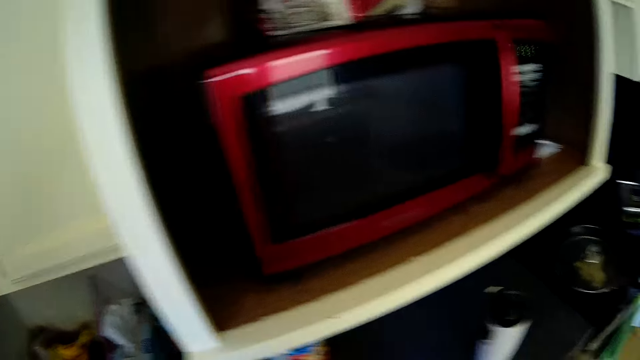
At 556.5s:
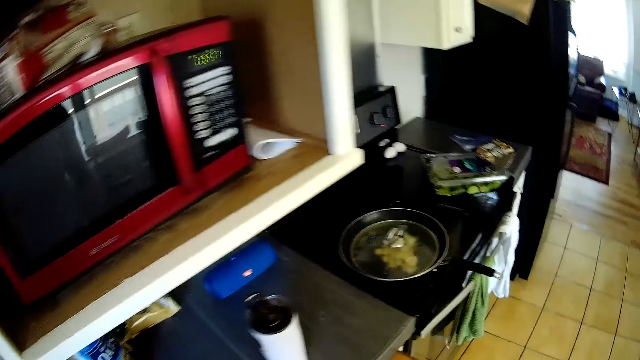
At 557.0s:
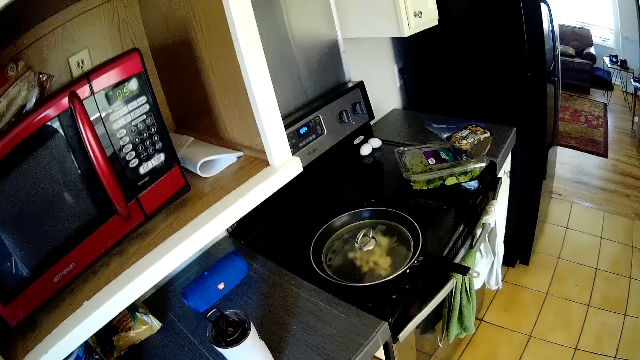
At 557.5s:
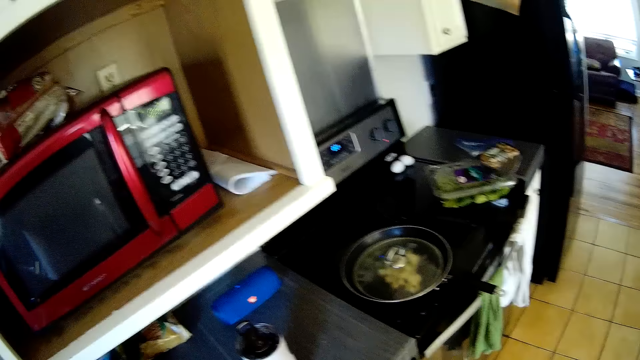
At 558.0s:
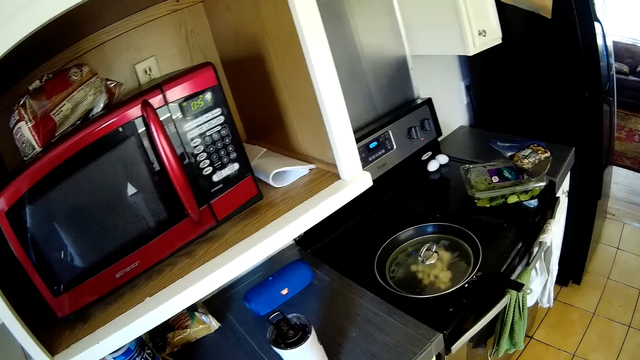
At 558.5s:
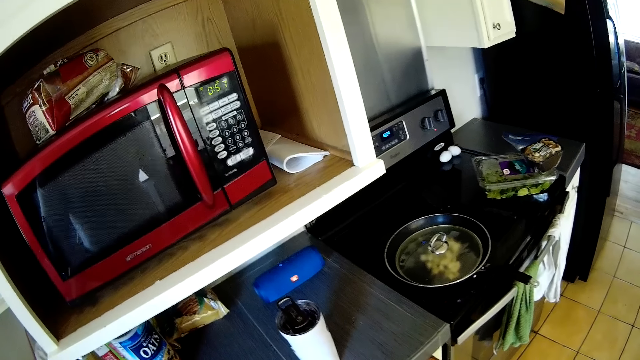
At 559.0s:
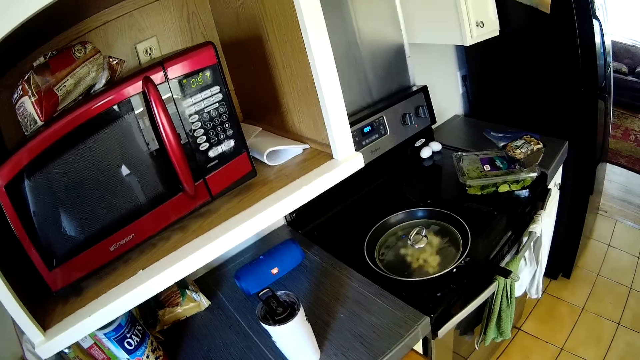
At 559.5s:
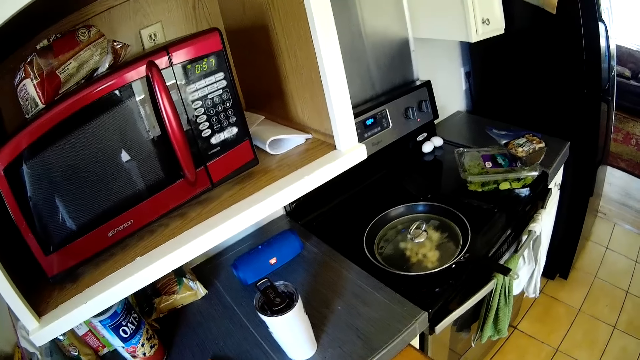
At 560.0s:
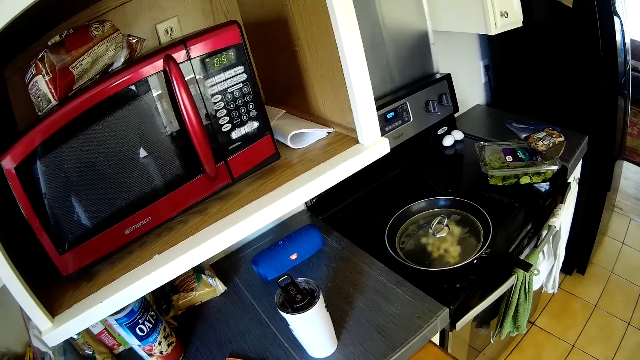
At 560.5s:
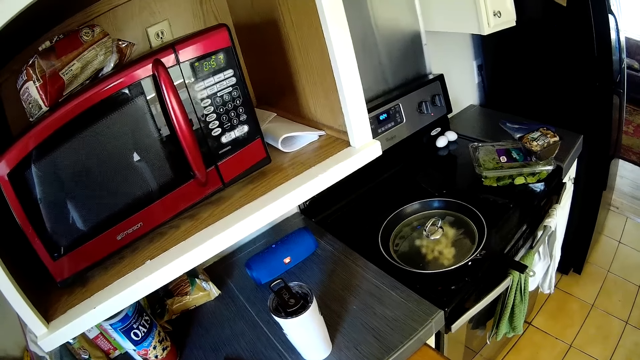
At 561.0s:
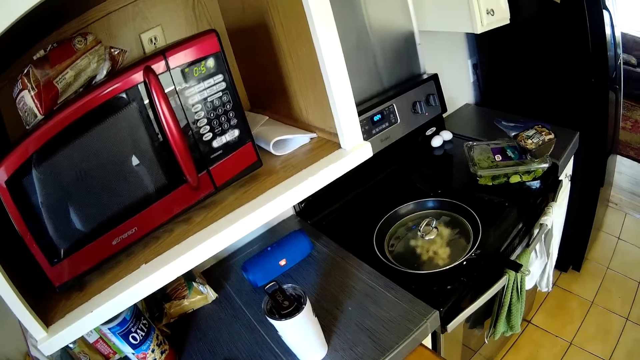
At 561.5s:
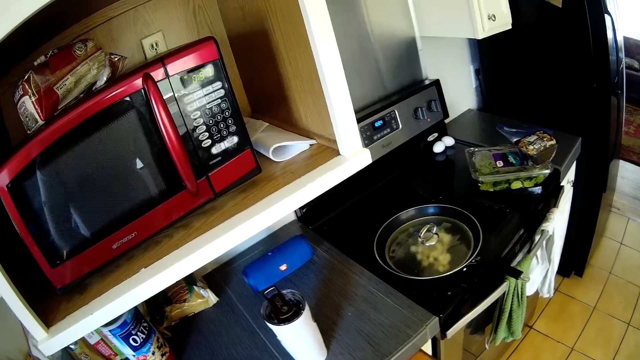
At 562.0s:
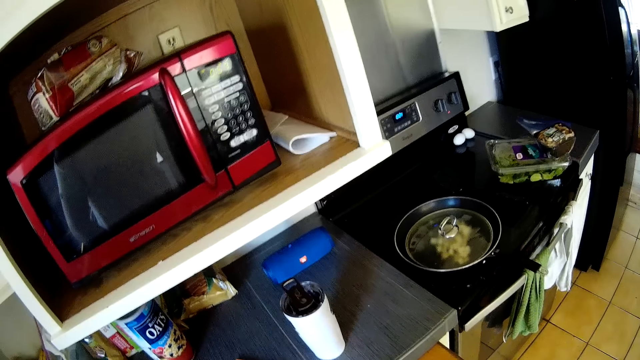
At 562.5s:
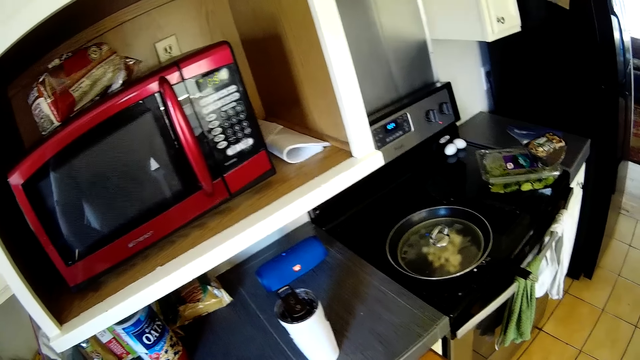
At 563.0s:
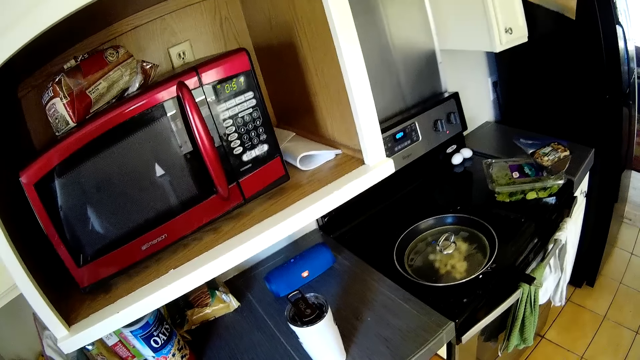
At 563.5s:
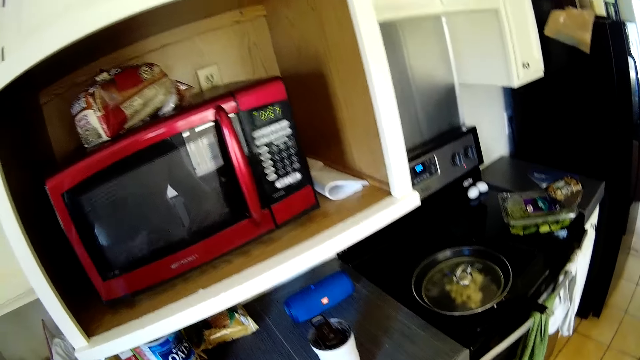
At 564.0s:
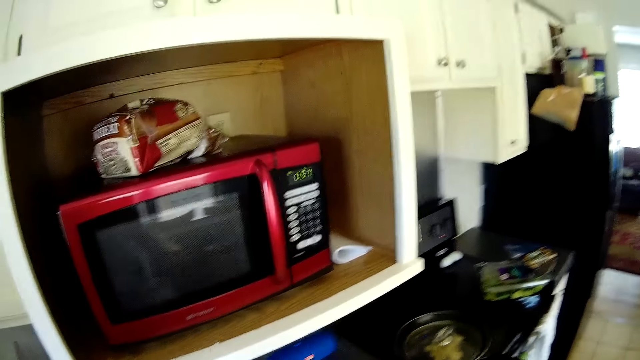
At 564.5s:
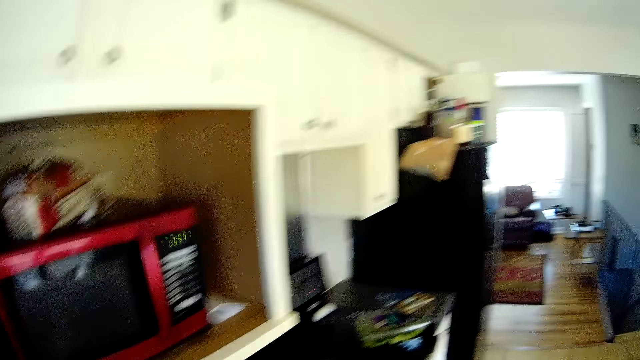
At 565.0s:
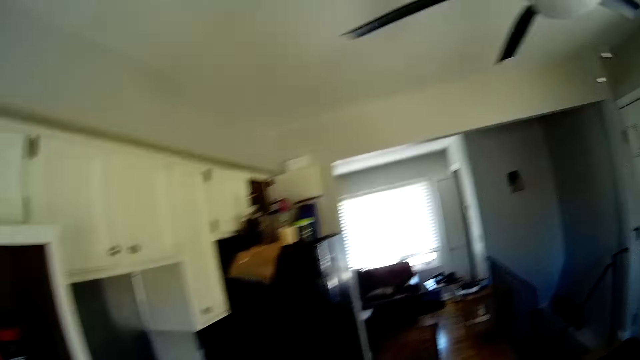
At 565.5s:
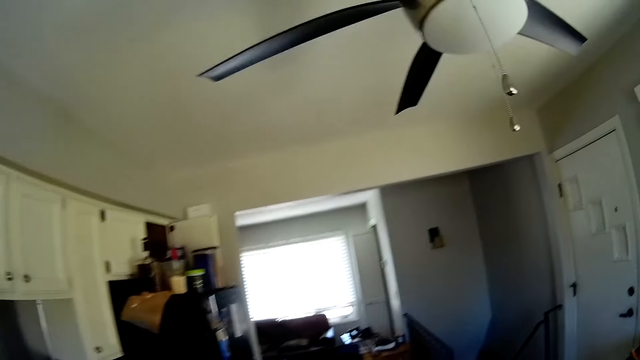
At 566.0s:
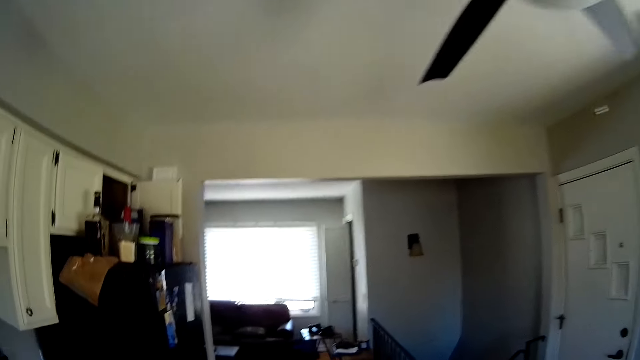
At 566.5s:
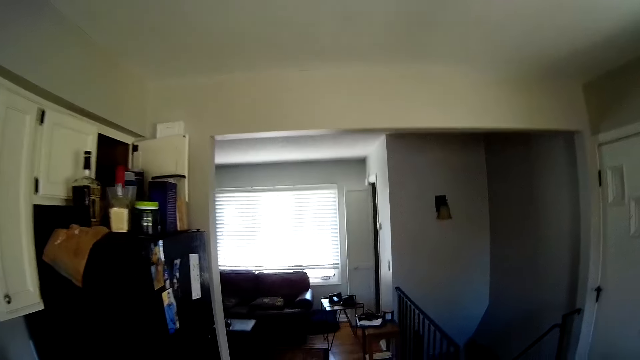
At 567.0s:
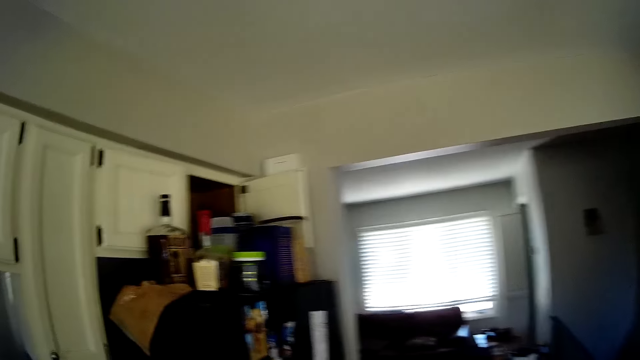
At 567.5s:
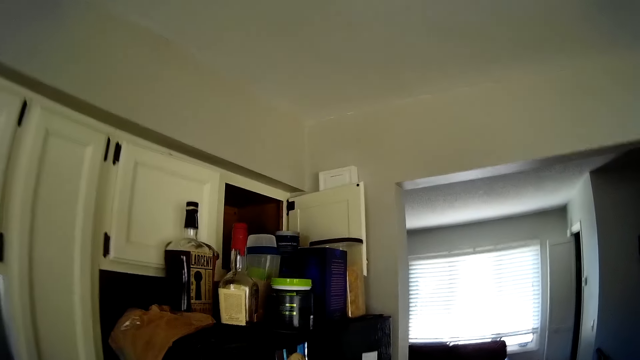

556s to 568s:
The camera wearer stares around the kitchen. They move around the kitchen.

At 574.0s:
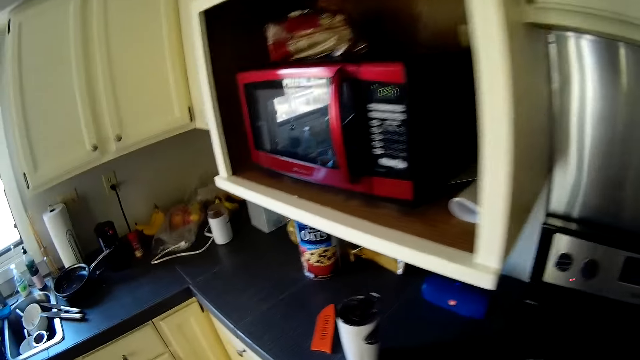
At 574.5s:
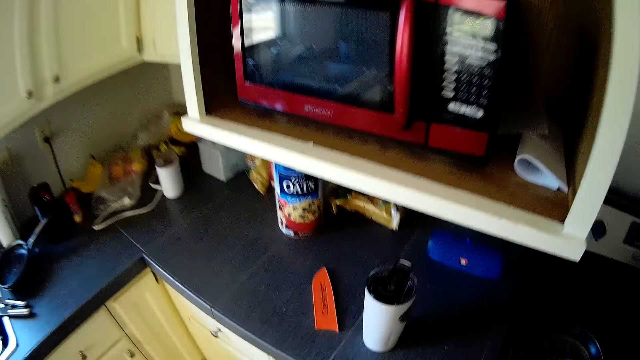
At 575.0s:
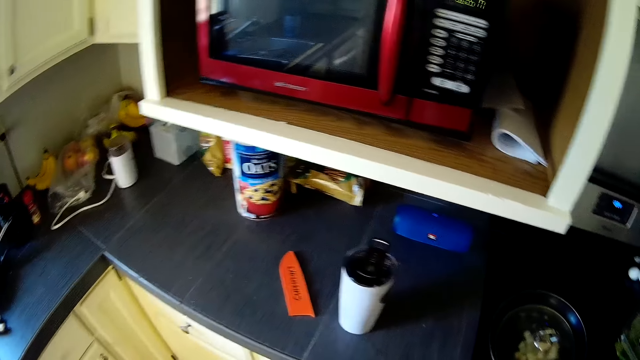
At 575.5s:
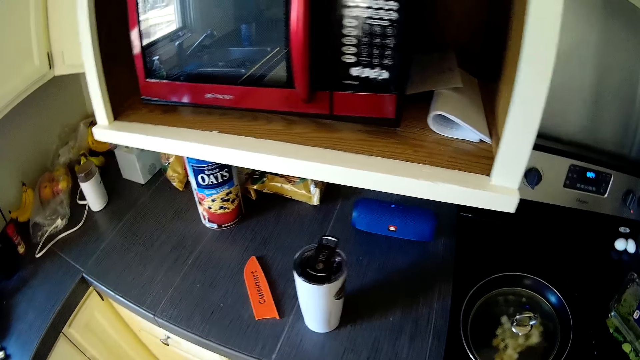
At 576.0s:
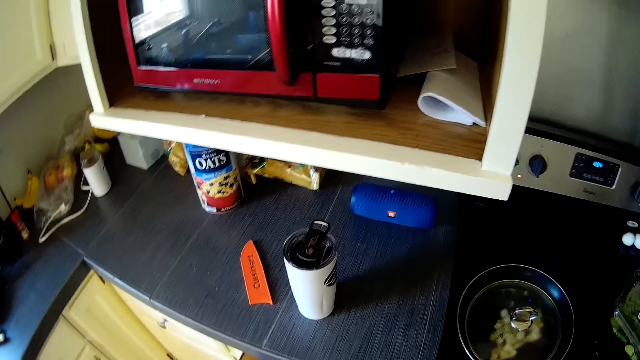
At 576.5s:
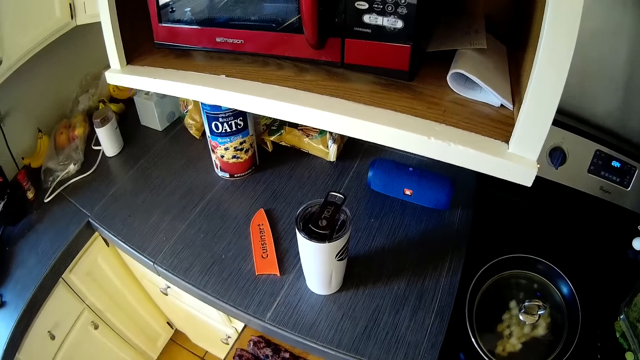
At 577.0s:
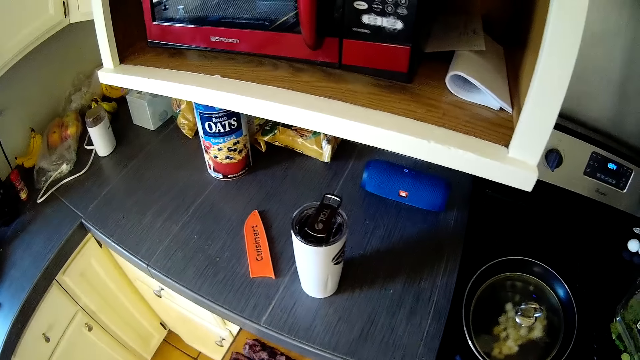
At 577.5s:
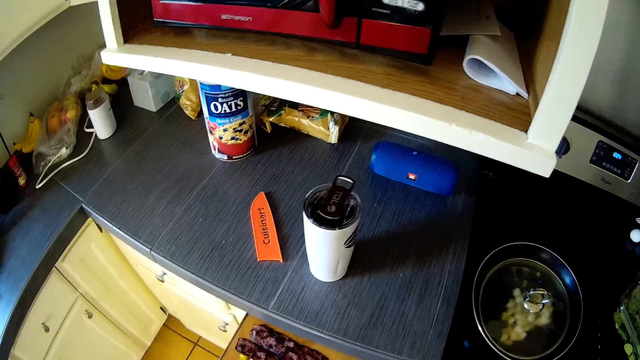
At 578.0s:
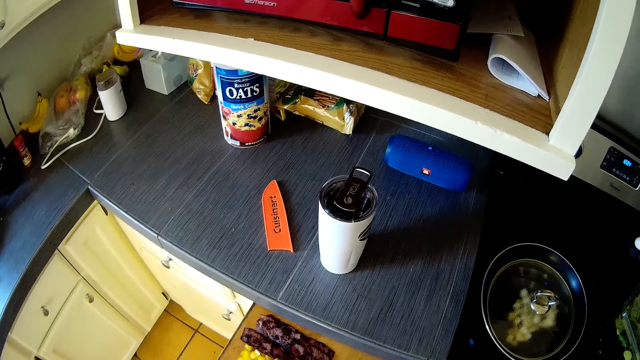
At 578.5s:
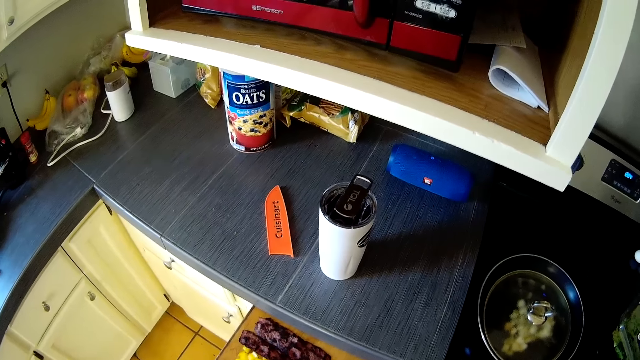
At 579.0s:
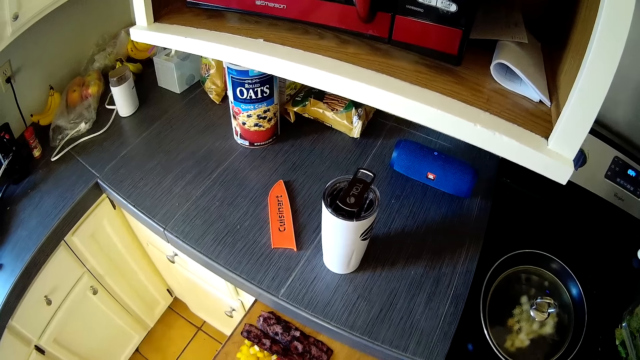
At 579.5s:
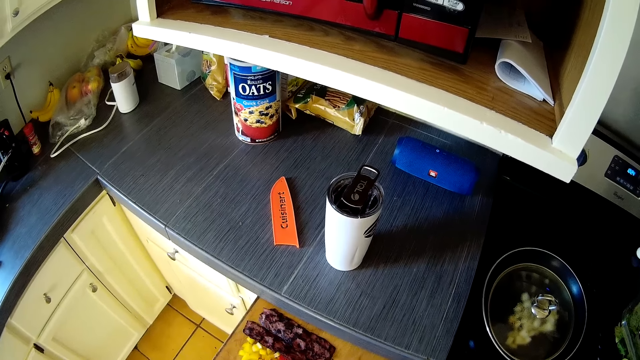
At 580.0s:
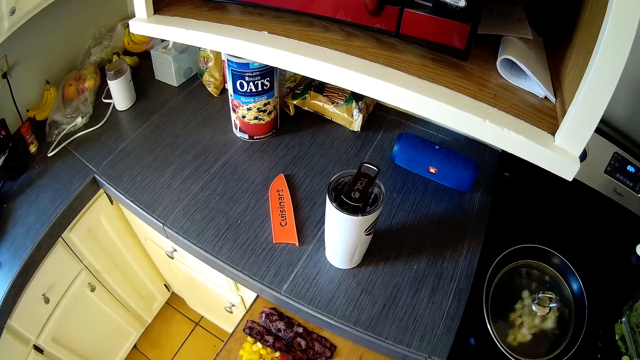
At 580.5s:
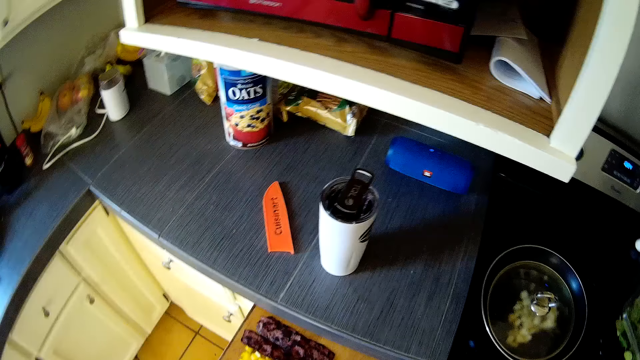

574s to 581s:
The camera wearer stares around the kitchen.

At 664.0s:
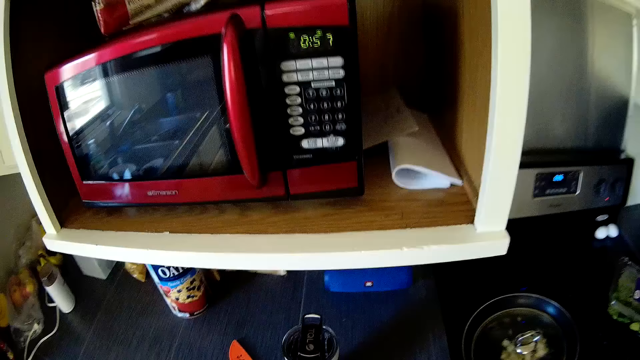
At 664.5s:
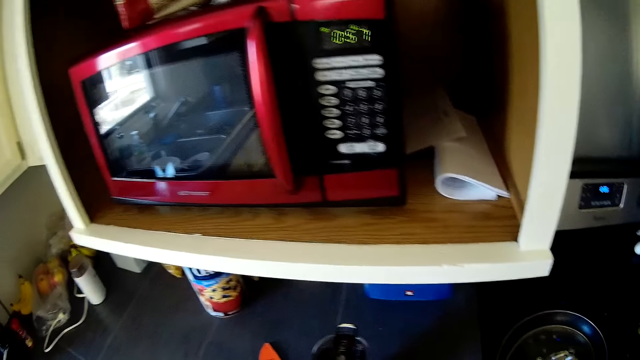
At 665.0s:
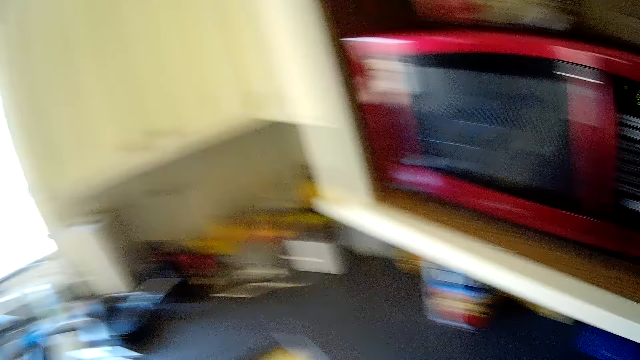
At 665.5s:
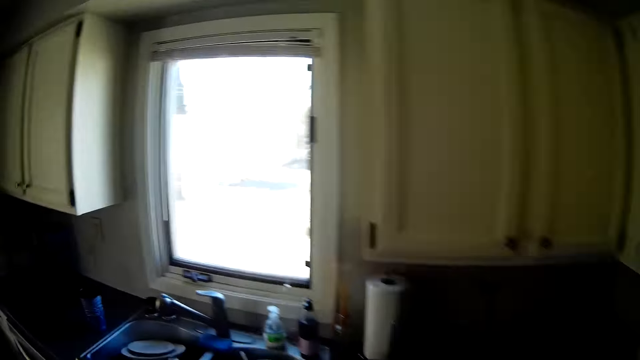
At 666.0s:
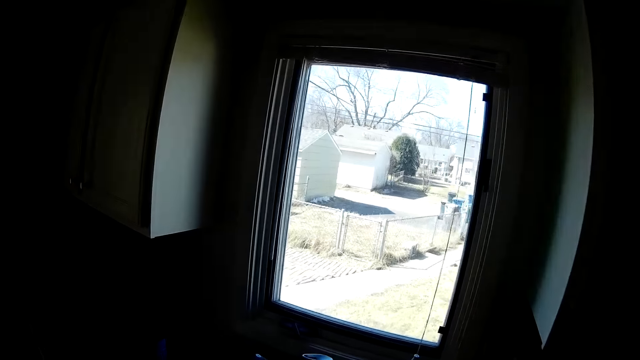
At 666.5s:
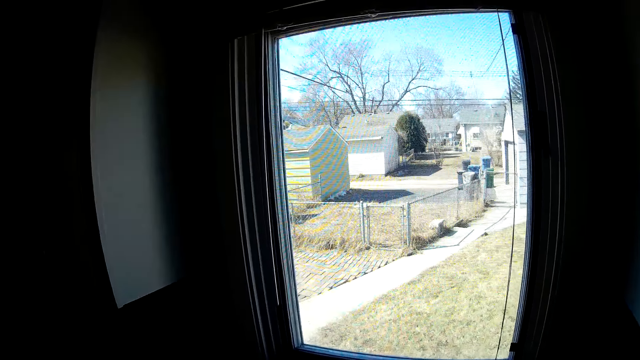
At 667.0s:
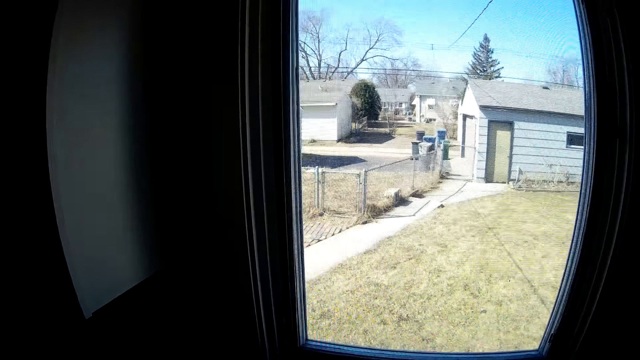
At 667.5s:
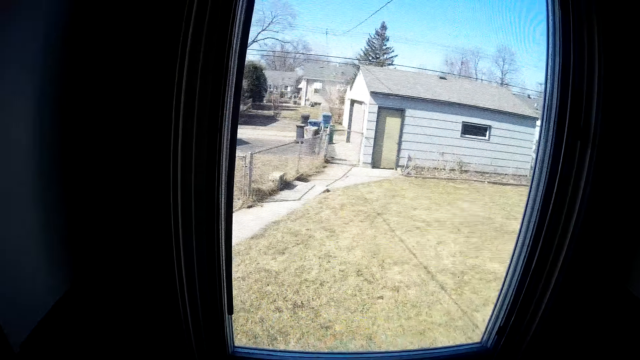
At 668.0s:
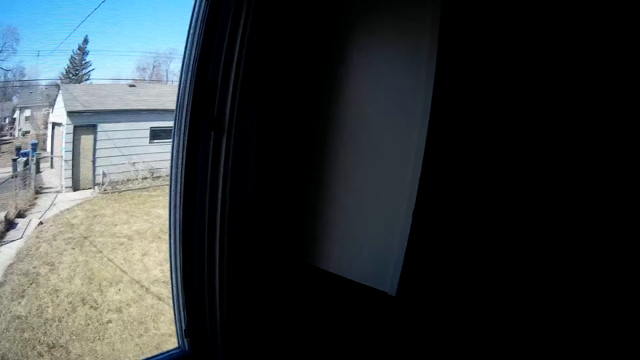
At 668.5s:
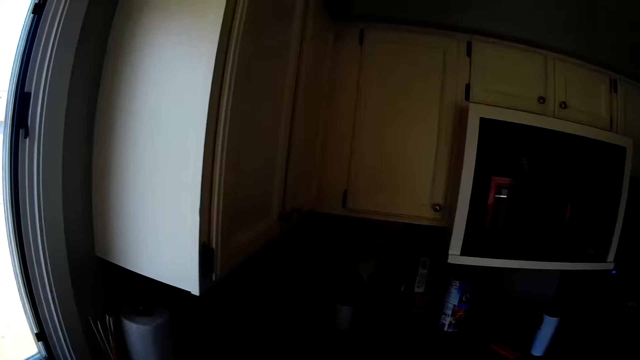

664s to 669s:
The camera wearer moves around the kitchen. They stare outside through the kitchen window.
